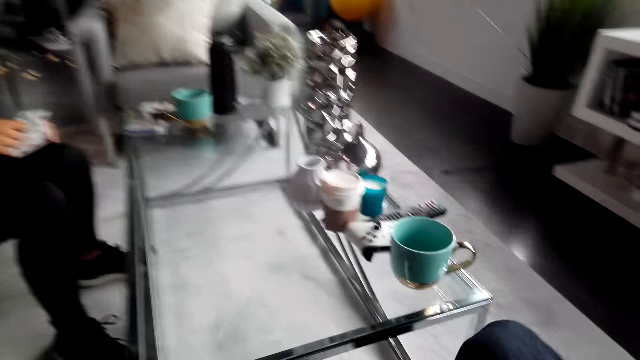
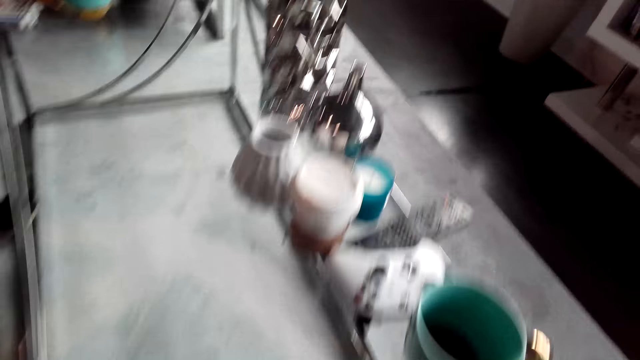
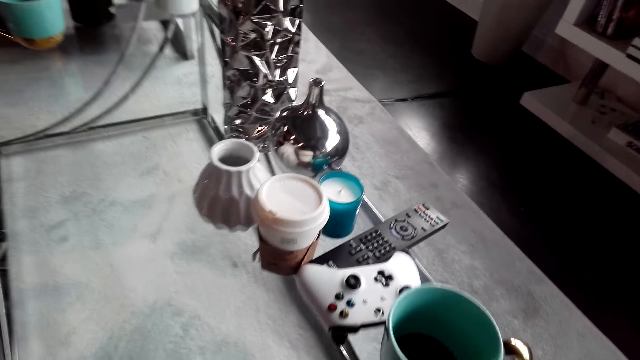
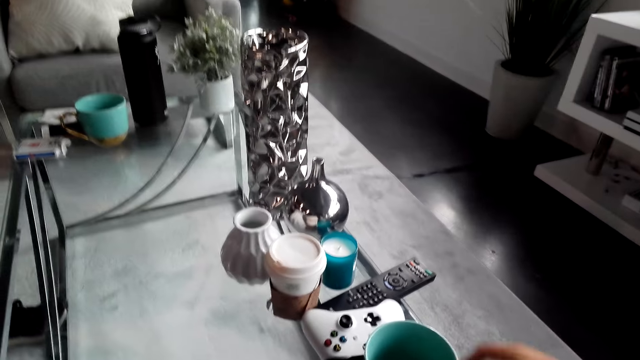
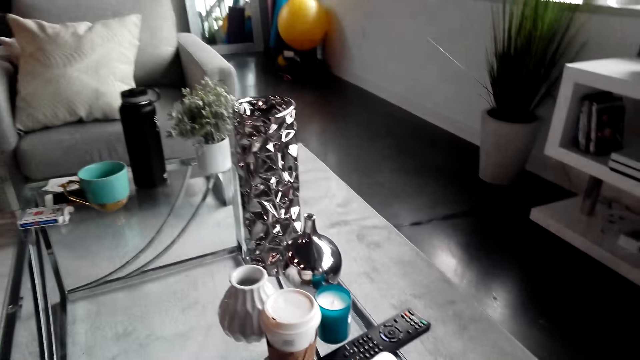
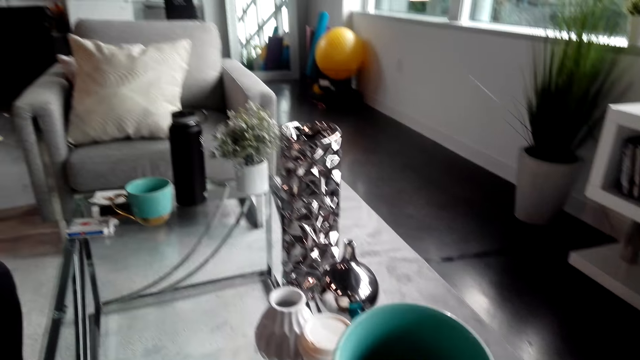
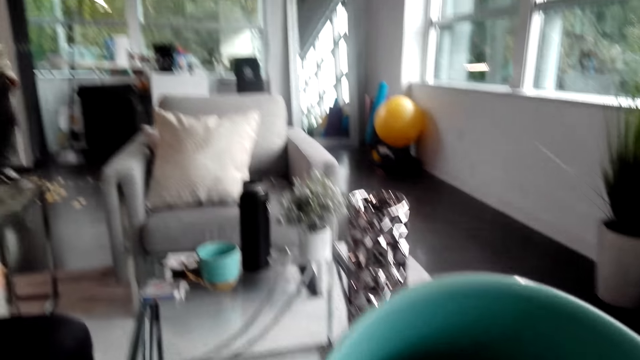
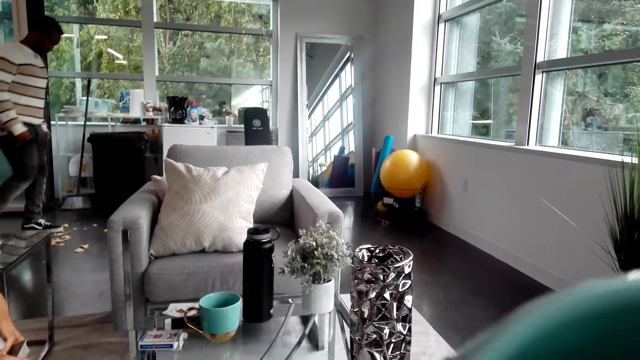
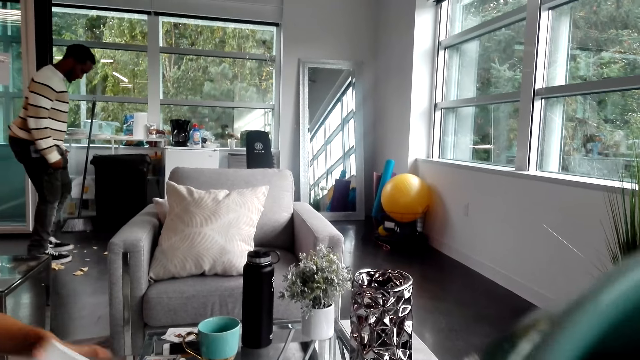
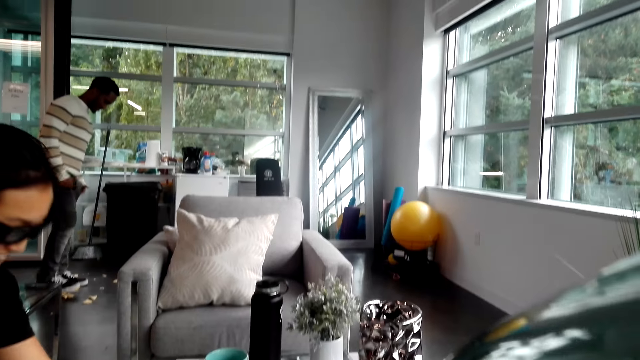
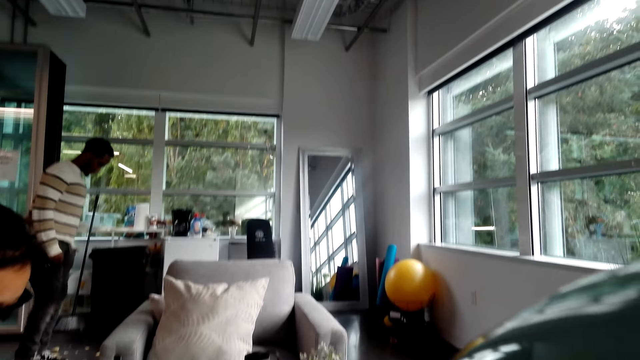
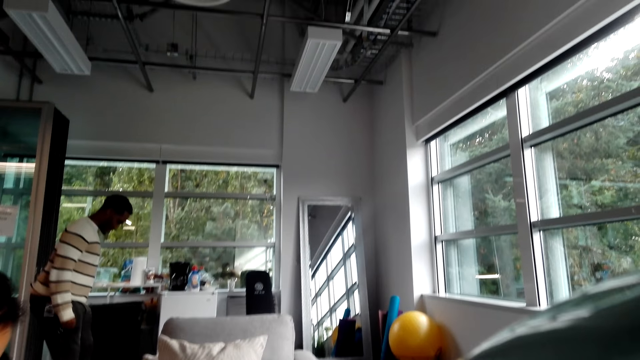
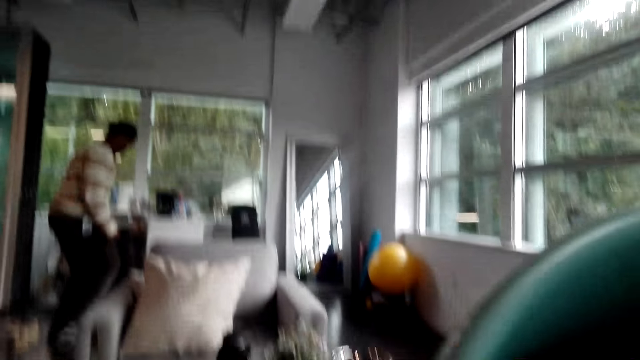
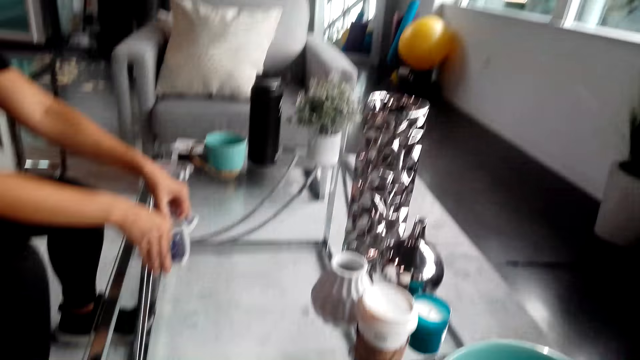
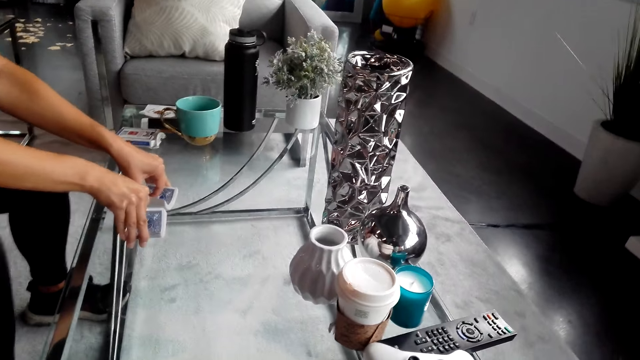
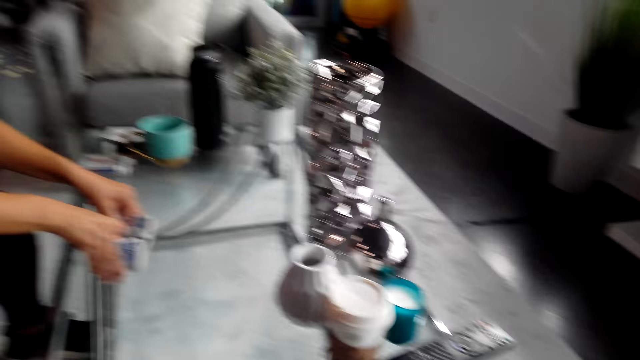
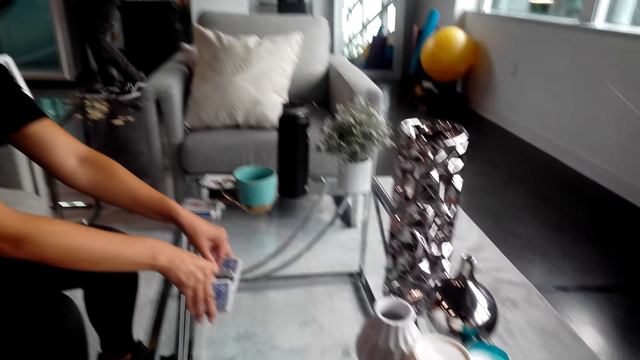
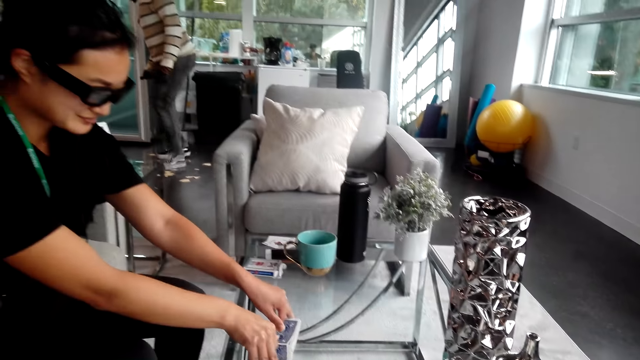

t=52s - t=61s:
The camera wearer converses with a woman. A man holds a phone. The camera wearer turns around. They hold a mug and pick up the cup. They sip coffee or tea in the mug. Another man walks around. The camera wearer turns around. Another man puts the playing cards on the table. The camera wearer turns around and puts the cup on the table.

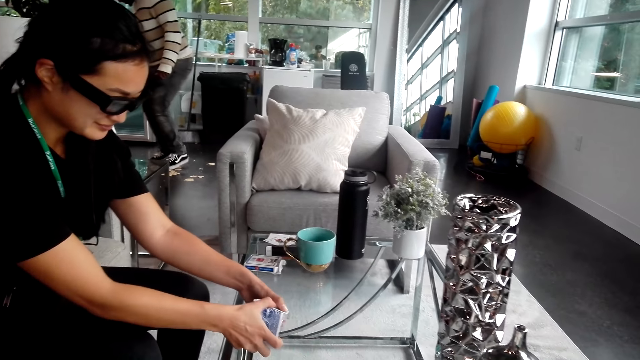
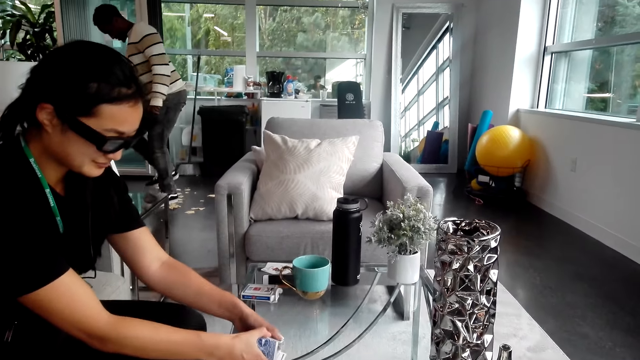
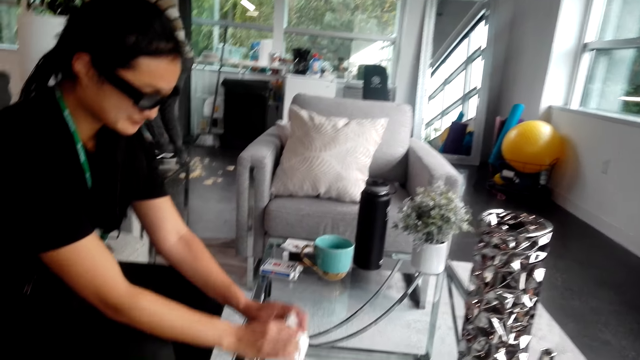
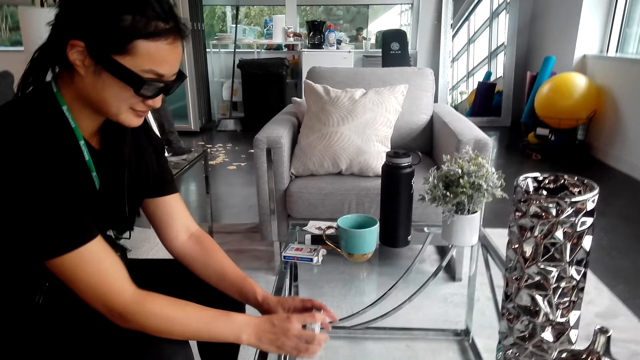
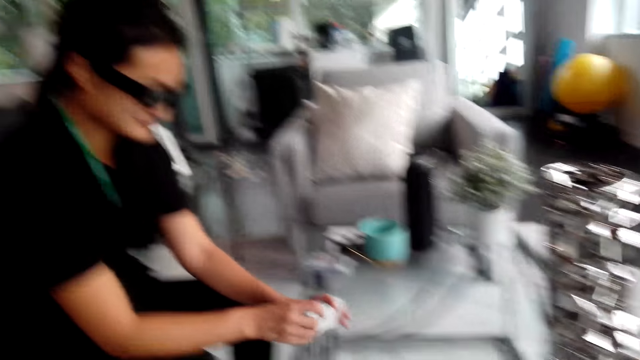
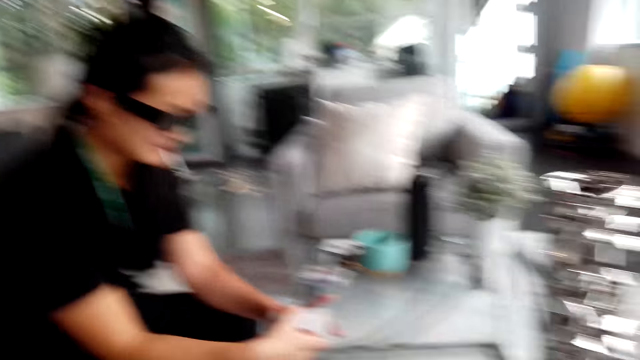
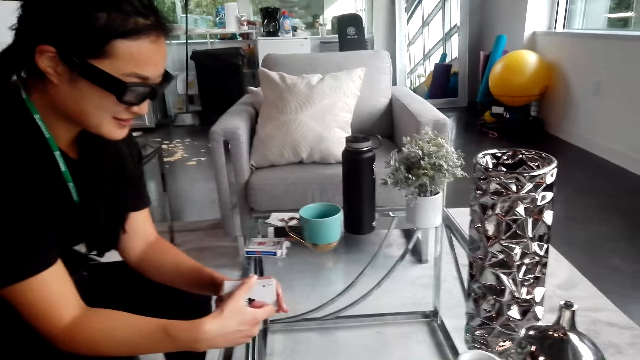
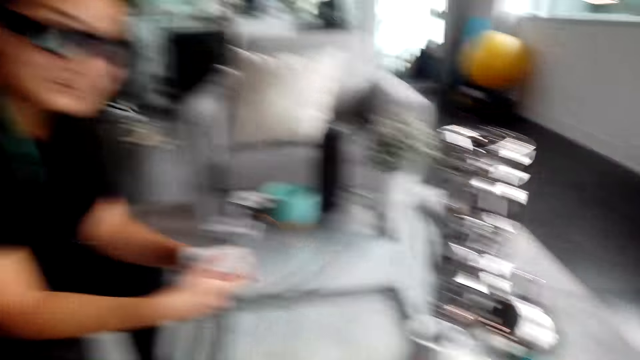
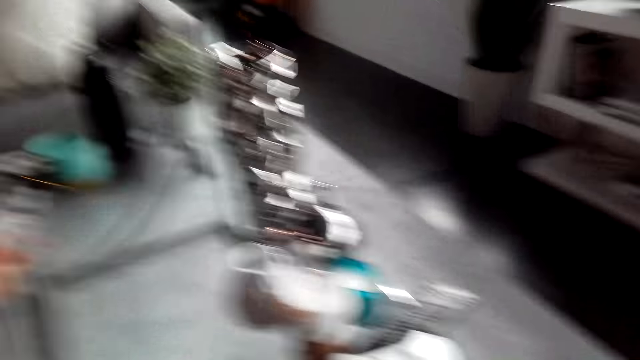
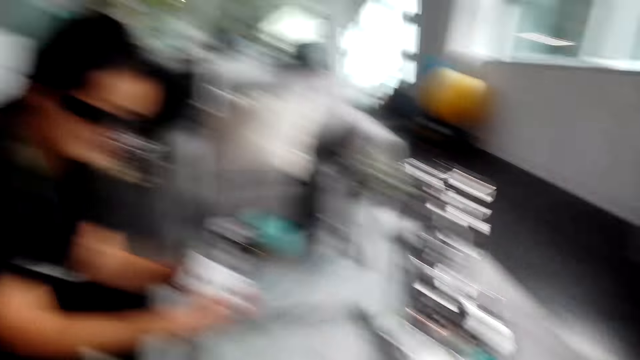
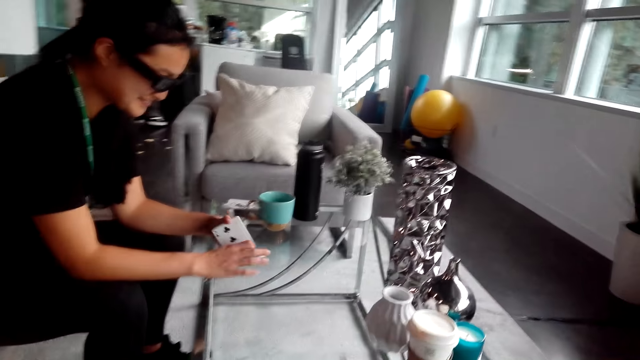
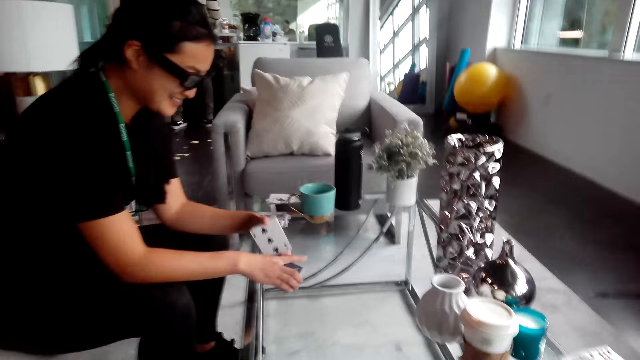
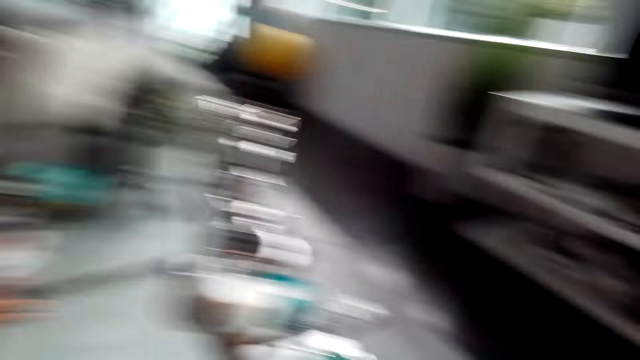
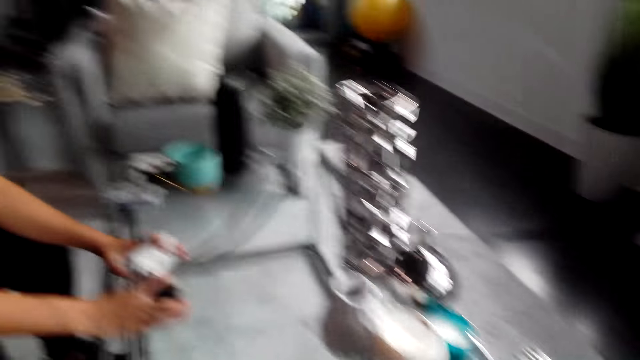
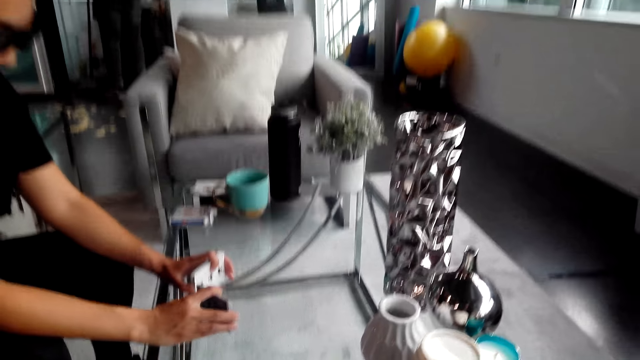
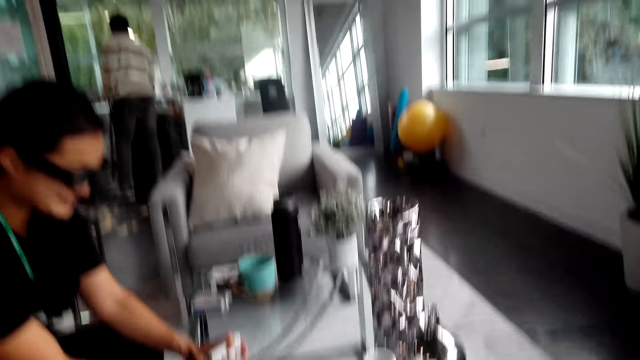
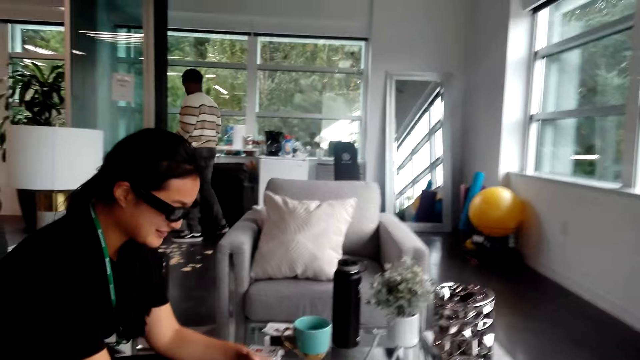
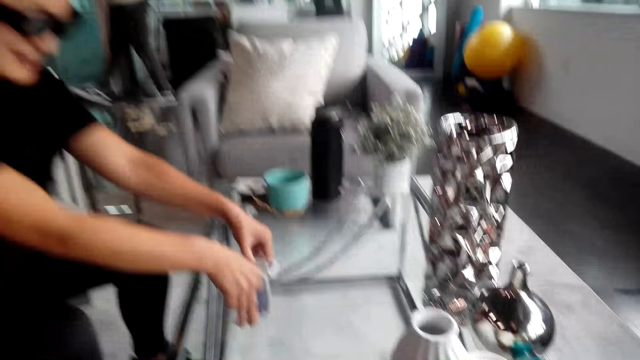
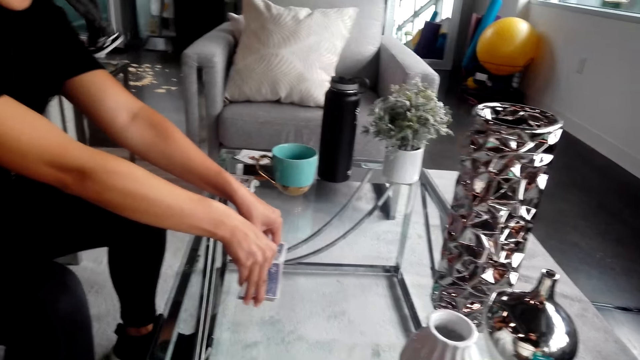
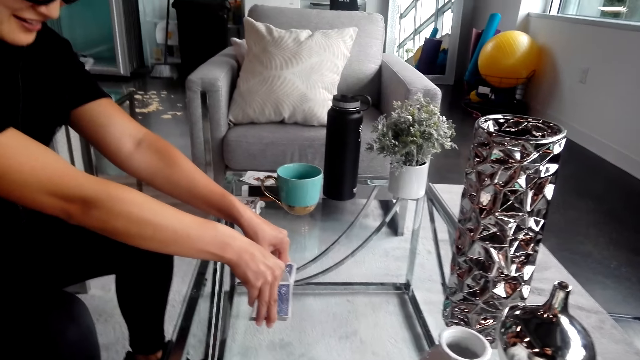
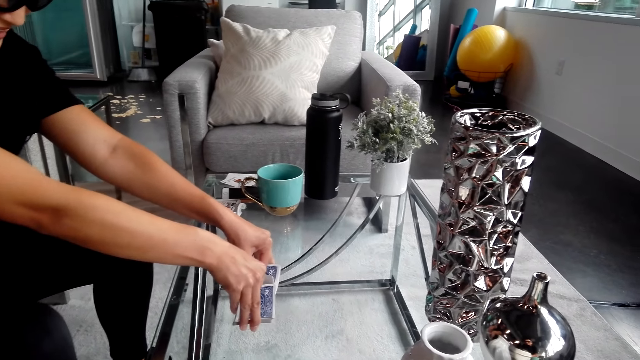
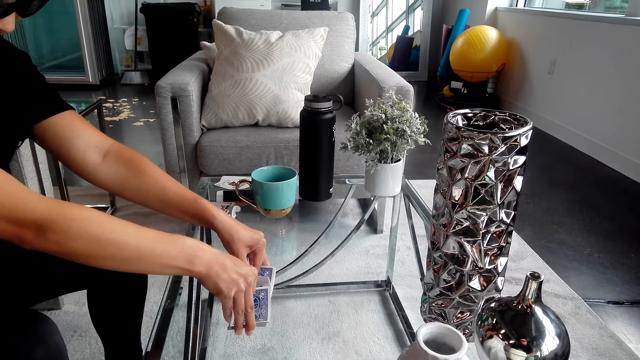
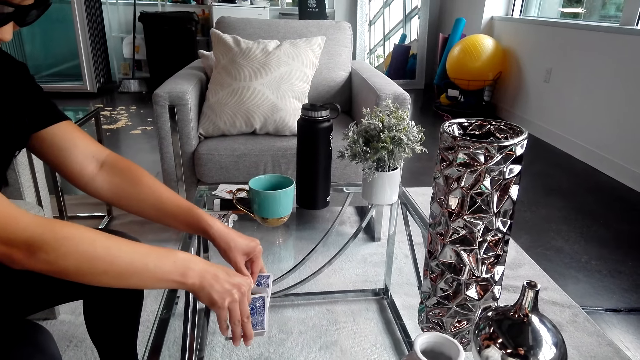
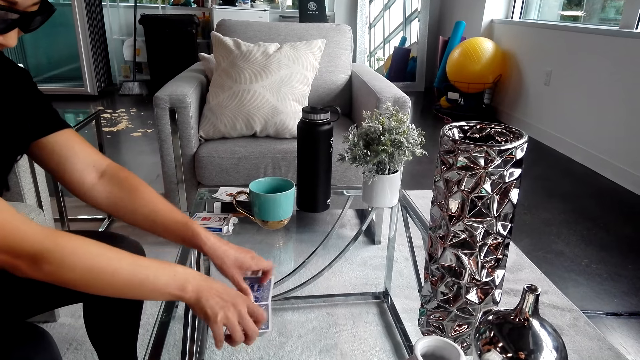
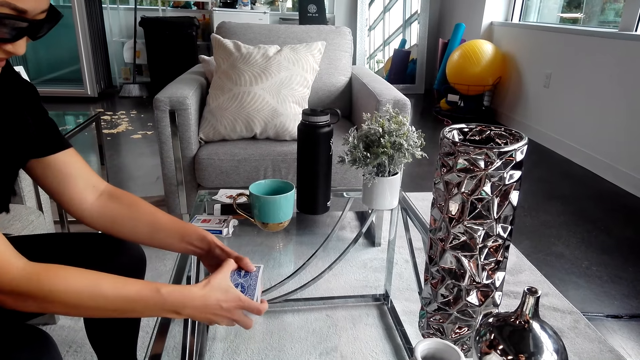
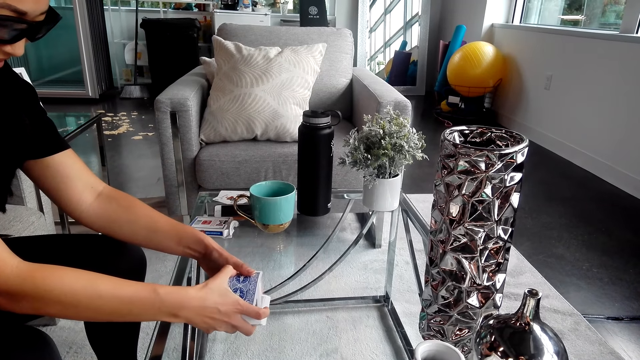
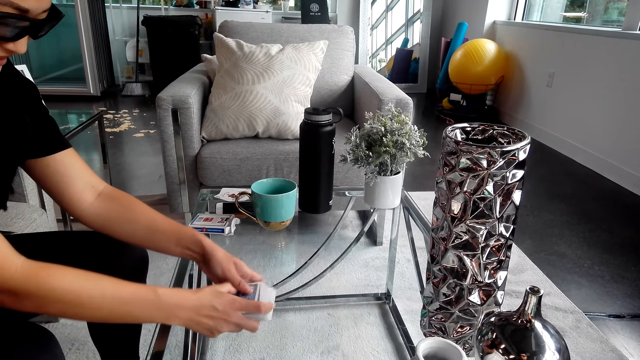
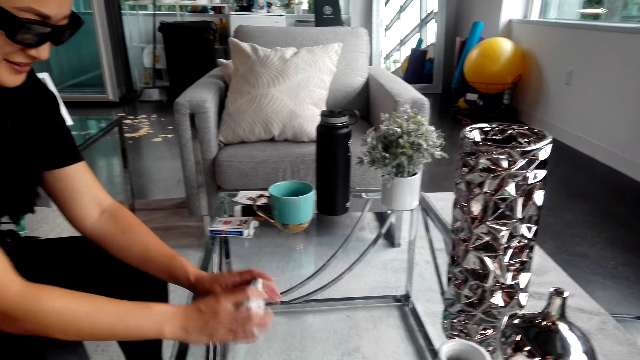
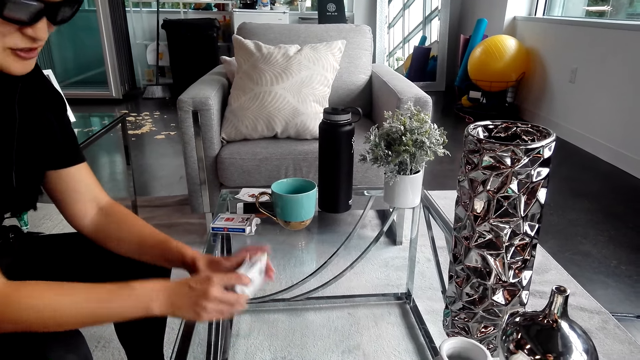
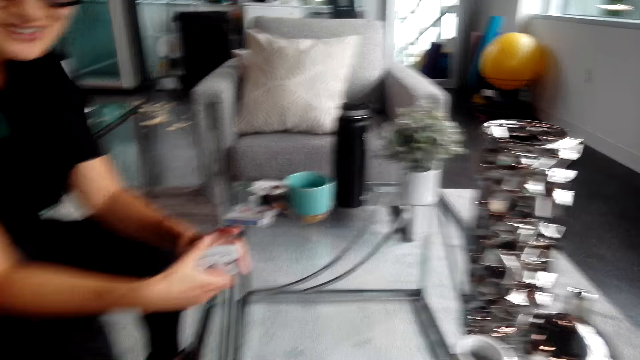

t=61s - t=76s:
A man stuffs feet on the floor. A woman shuffles the playing cards. The camera wearer turns around. The woman holds the playing cards. The camera wearer converses with the woman. They turn around. The woman turns to the side. The camera wearer turns around. The woman puts the playing cards on the table. The woman shuffles the cards. The camera wearer turns around. The woman puts the playing cards on the table. The woman converses with the camera wearer. The woman shuffles the playing cards on the table.
